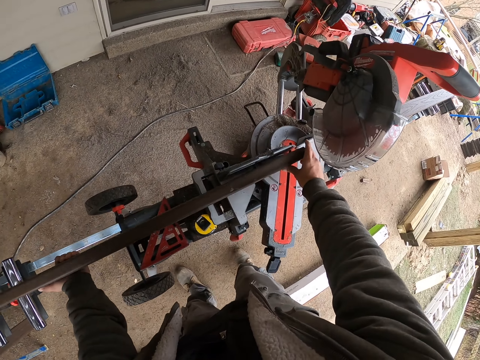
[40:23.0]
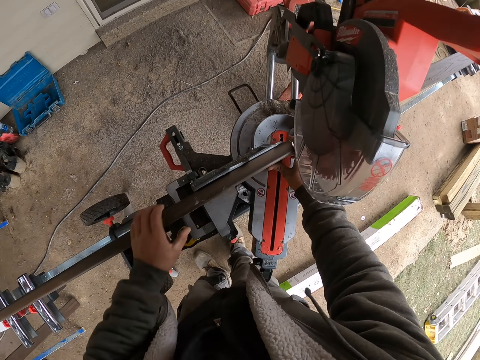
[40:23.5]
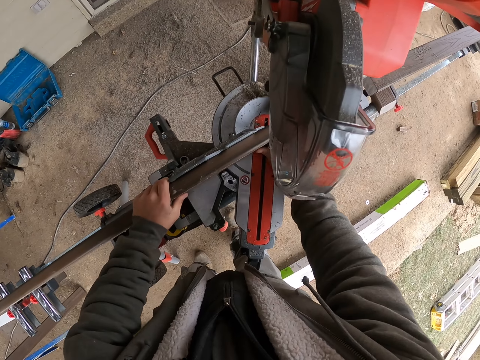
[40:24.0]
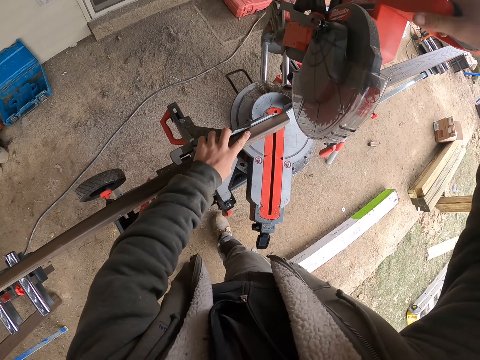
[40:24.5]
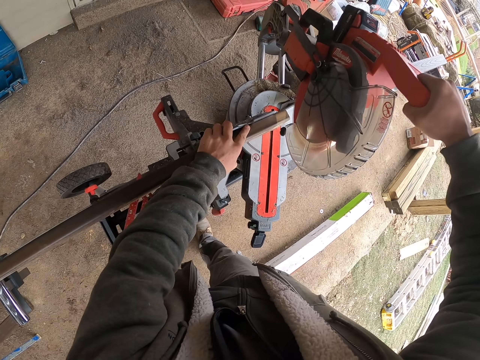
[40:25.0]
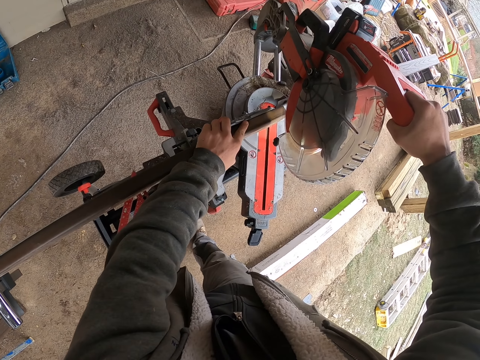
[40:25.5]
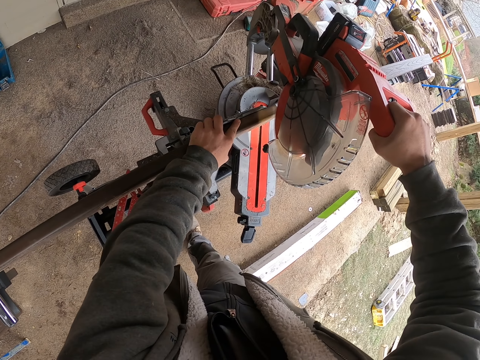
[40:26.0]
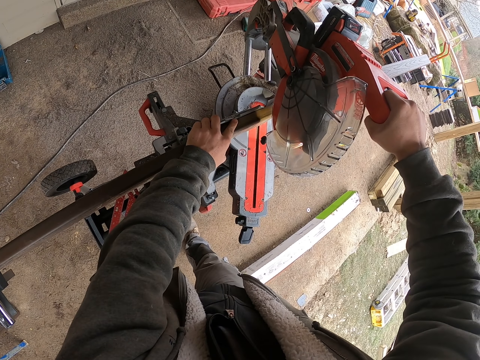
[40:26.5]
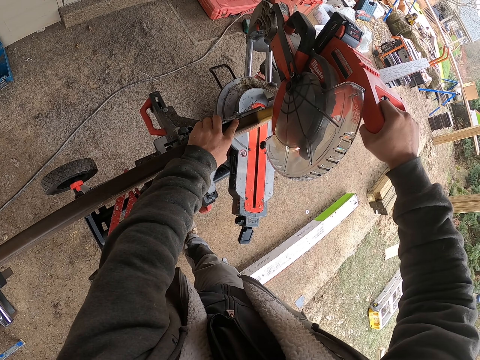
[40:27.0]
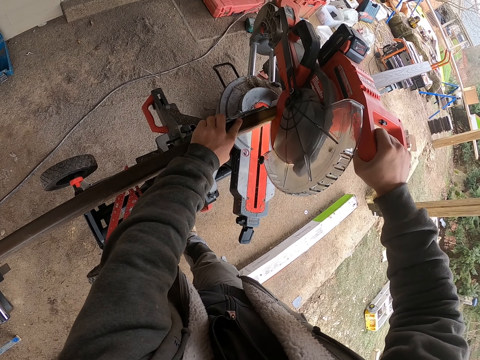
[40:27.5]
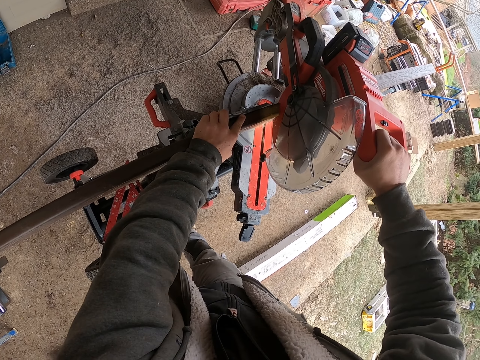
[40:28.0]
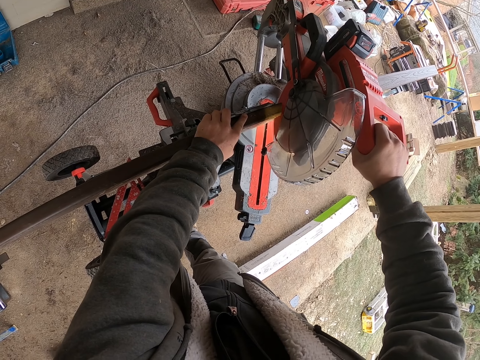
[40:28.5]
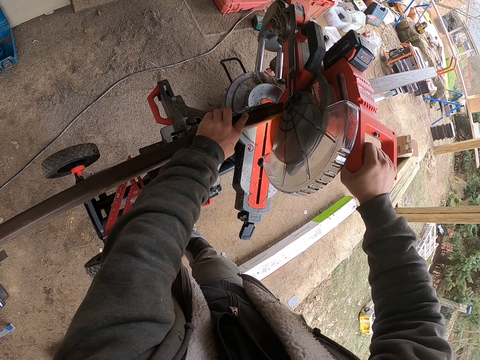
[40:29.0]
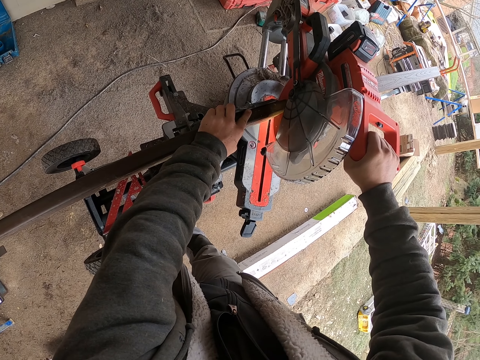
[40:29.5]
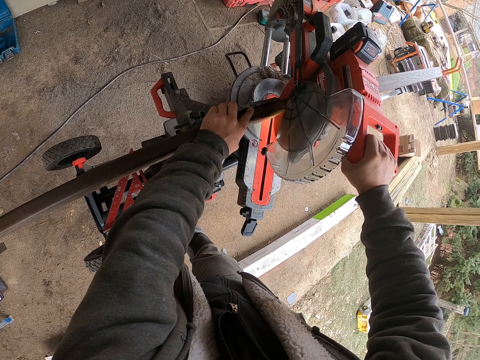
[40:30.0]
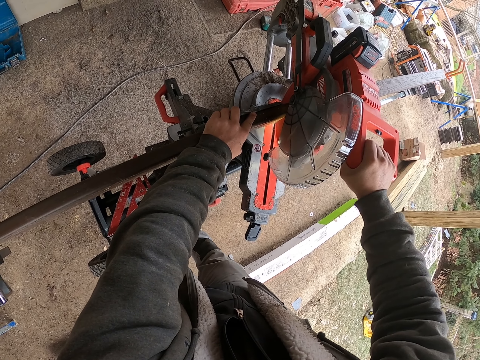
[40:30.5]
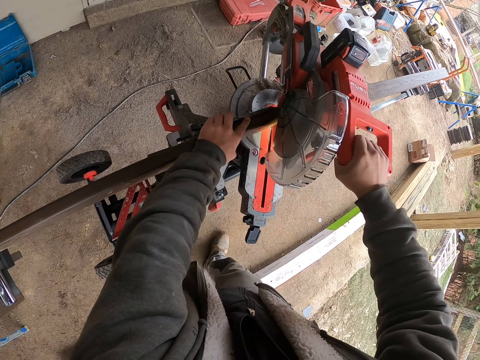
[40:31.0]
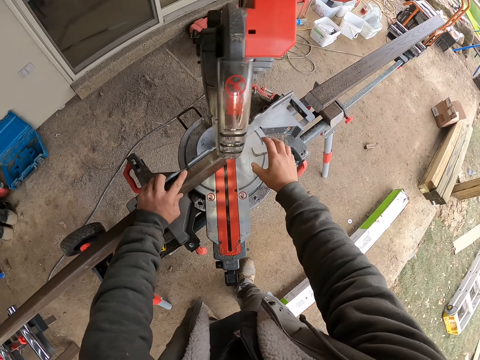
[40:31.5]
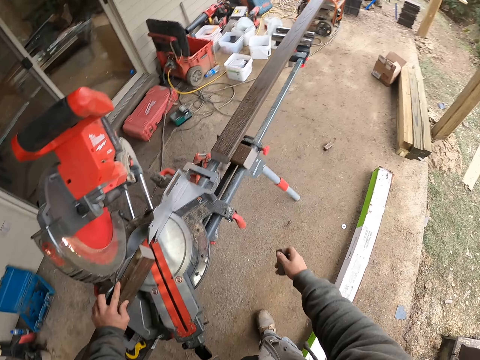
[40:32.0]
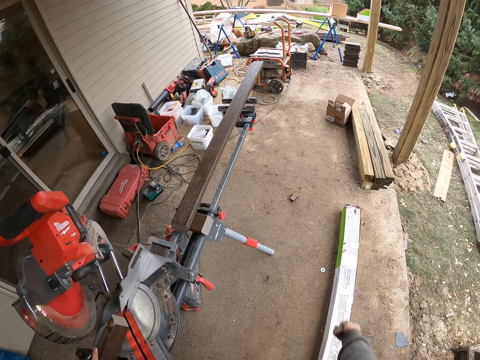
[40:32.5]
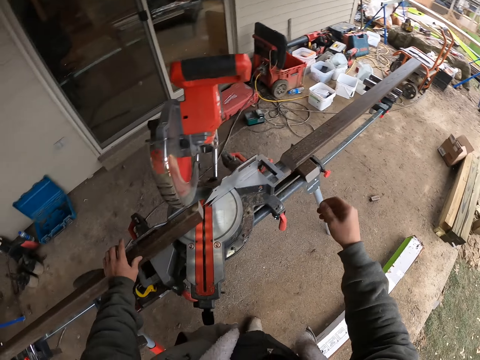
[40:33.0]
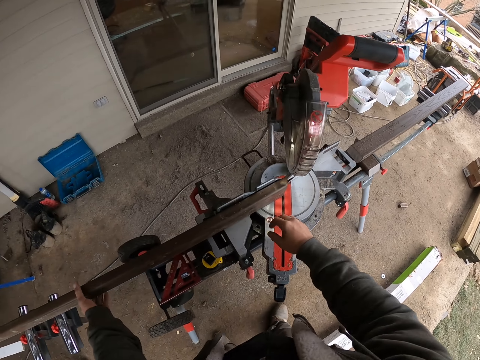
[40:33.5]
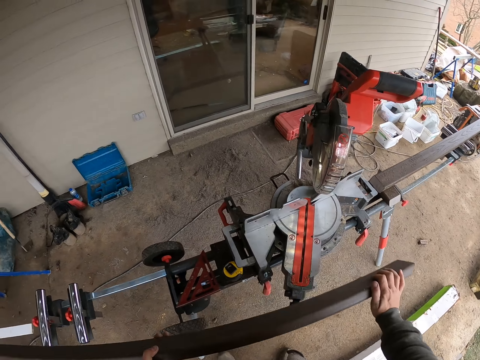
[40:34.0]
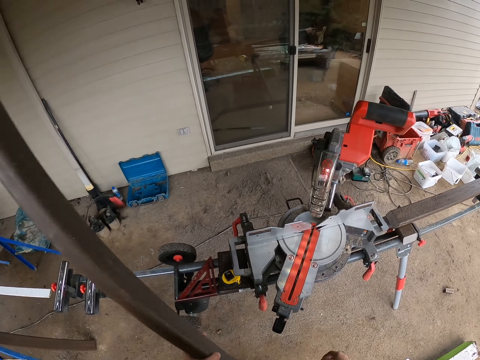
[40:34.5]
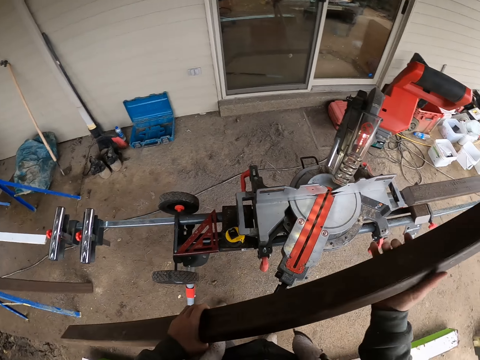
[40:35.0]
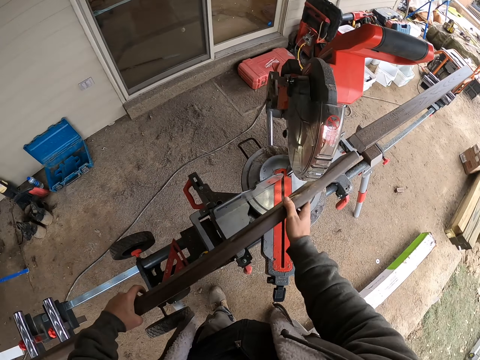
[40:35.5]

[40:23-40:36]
The camera wearer places the piece of lumber on the wood cutter. They hold the machine handle. They adjust the machine. They lower the wood cutter. They cut the piece of lumber. They pick up a small piece of lumber and throw away the small piece of lumber. They pick up the piece of lumber. They adjust the wood.

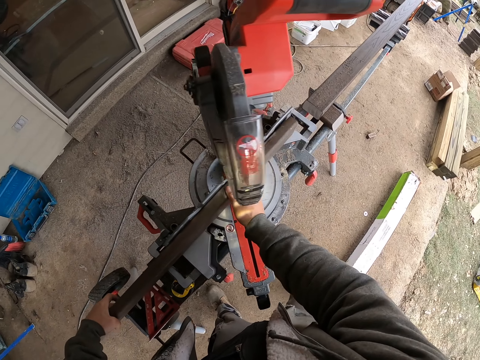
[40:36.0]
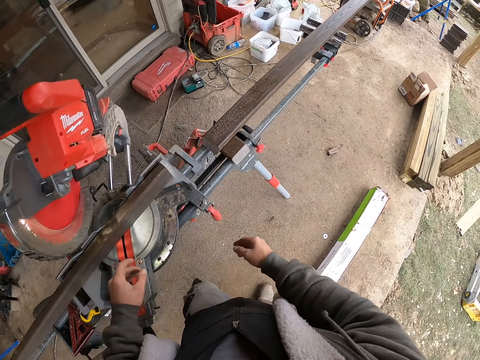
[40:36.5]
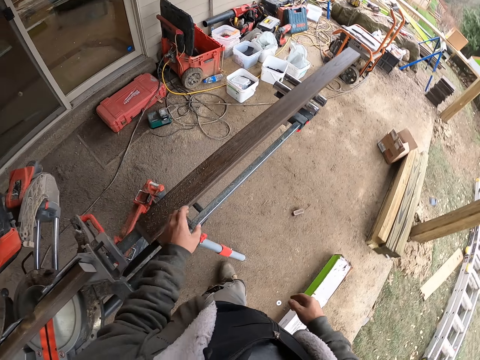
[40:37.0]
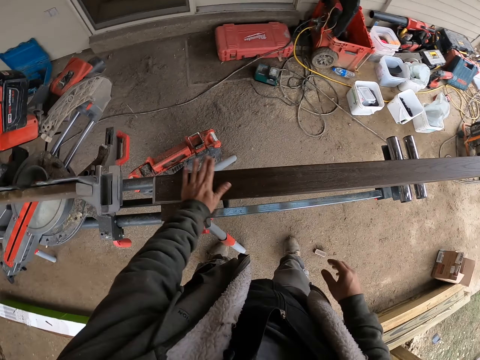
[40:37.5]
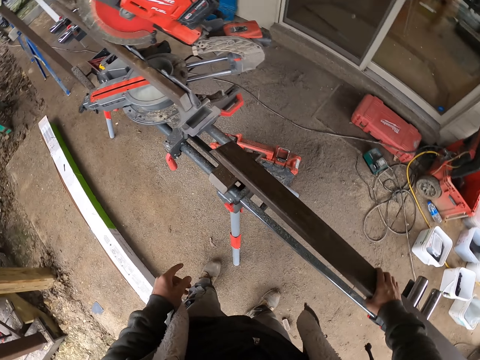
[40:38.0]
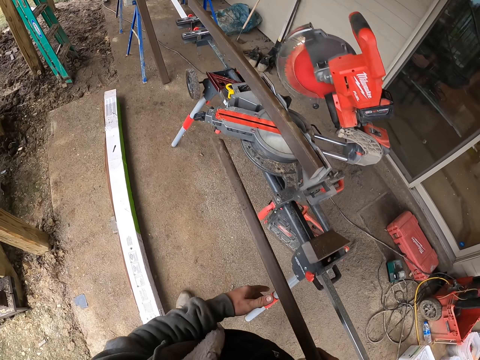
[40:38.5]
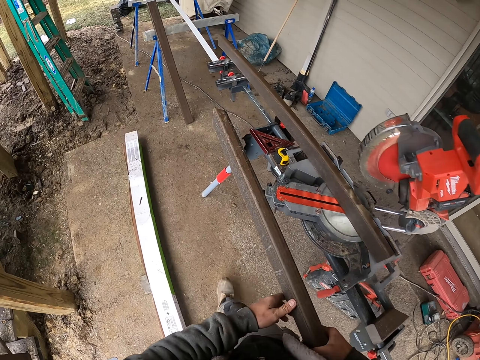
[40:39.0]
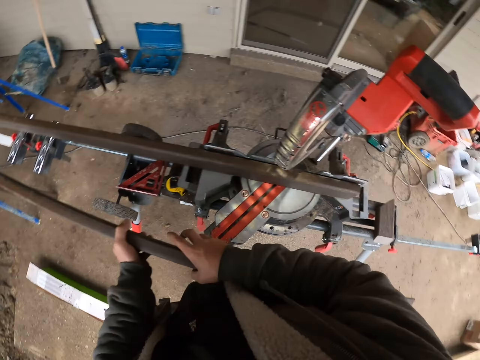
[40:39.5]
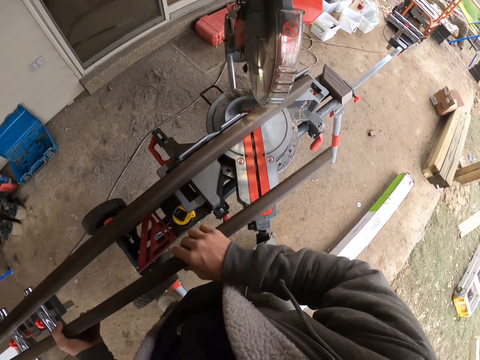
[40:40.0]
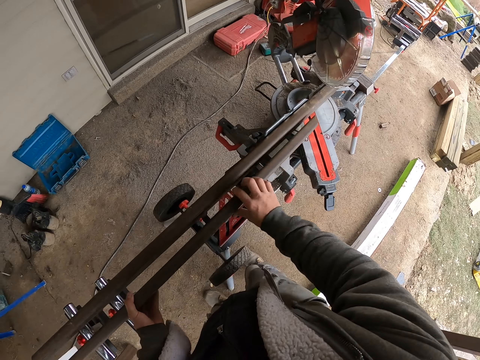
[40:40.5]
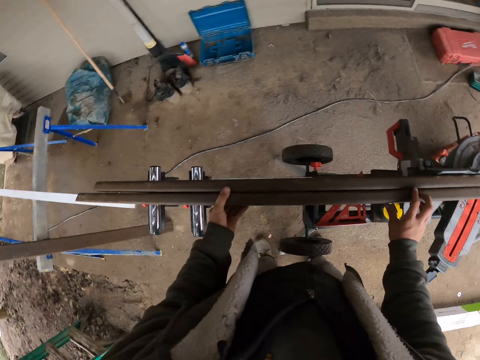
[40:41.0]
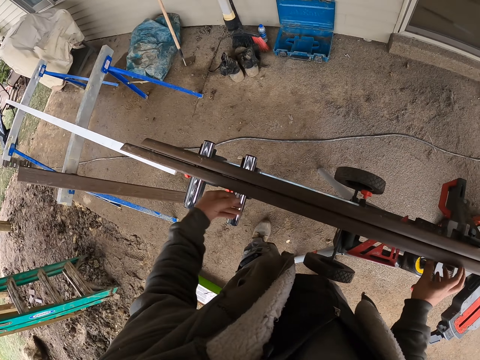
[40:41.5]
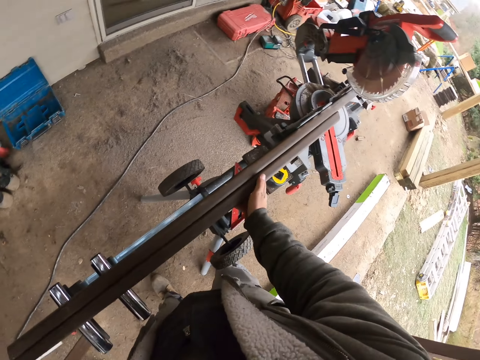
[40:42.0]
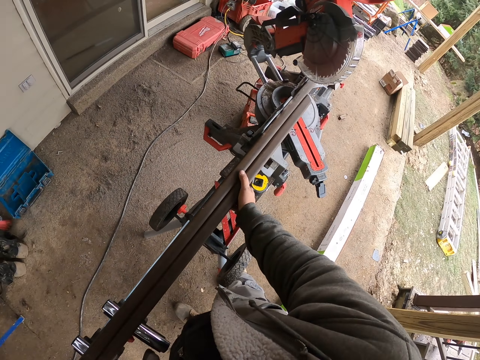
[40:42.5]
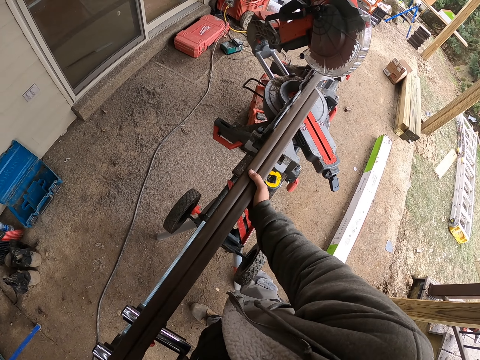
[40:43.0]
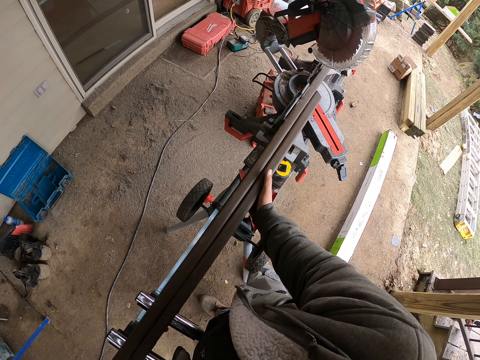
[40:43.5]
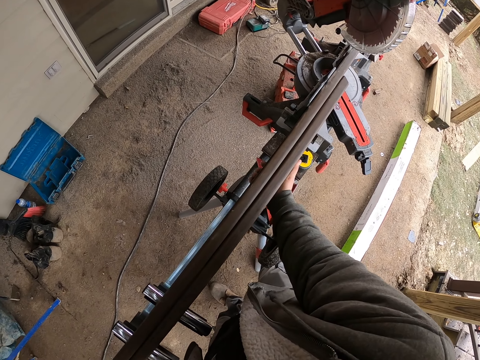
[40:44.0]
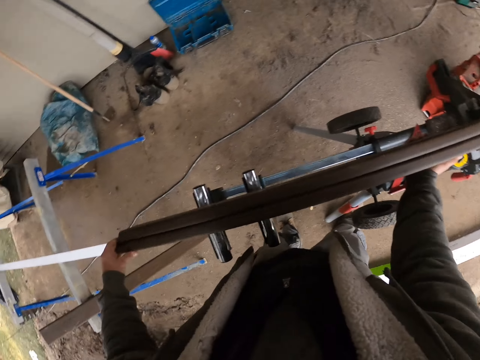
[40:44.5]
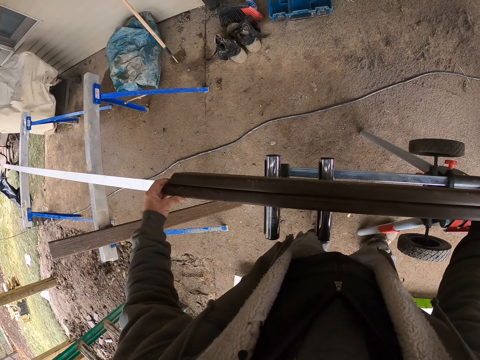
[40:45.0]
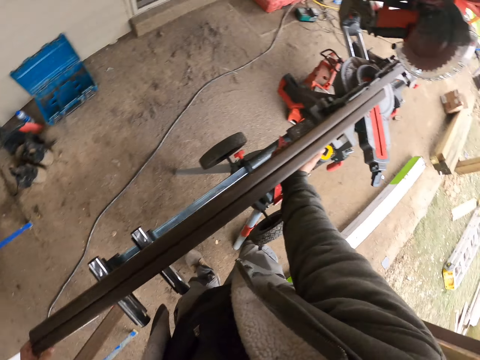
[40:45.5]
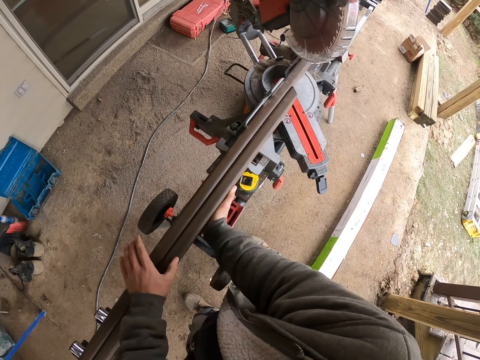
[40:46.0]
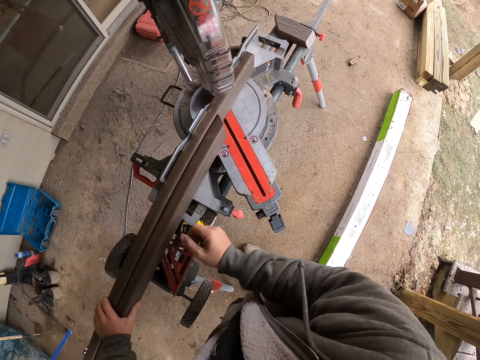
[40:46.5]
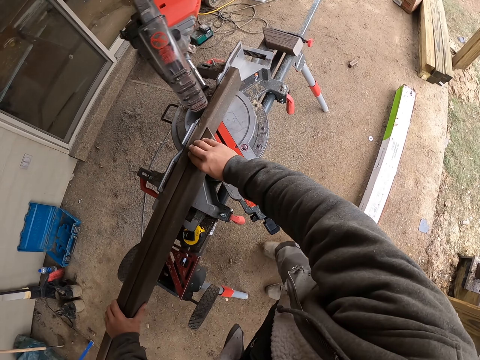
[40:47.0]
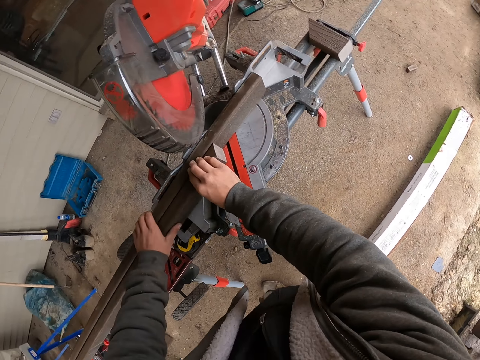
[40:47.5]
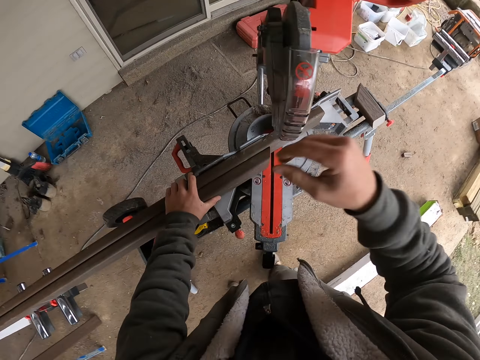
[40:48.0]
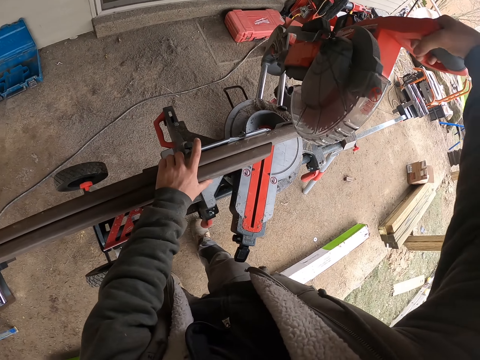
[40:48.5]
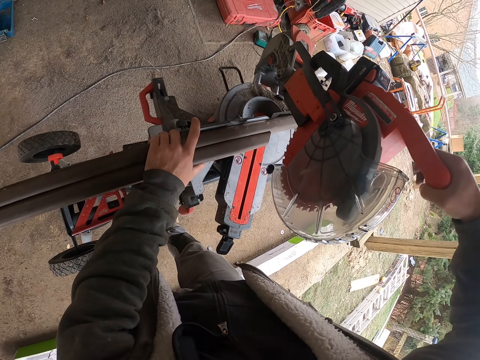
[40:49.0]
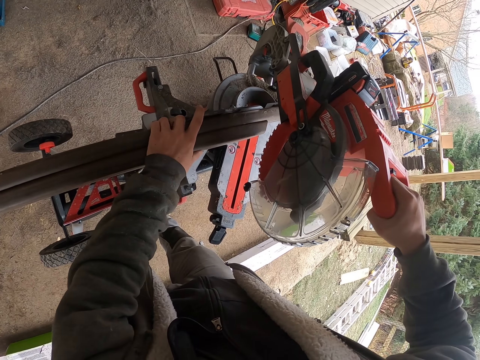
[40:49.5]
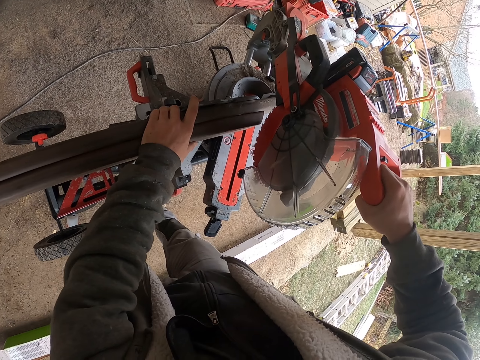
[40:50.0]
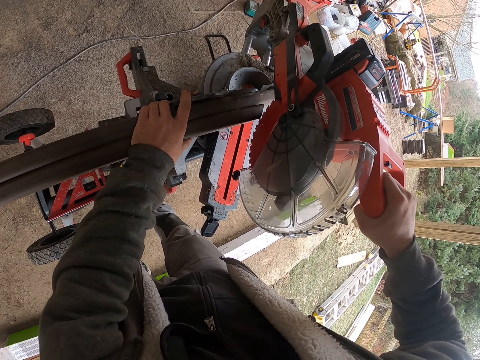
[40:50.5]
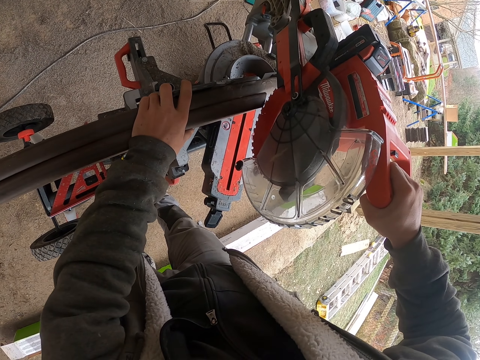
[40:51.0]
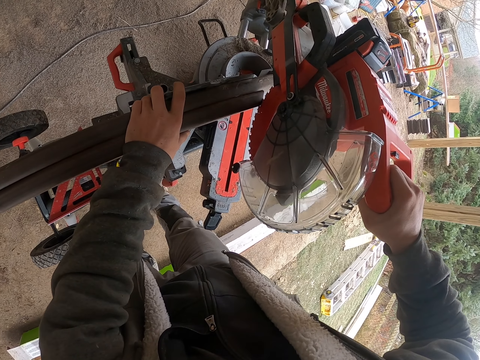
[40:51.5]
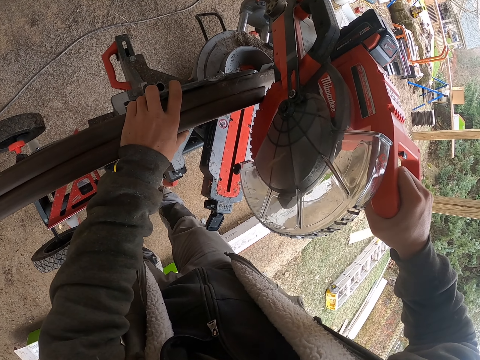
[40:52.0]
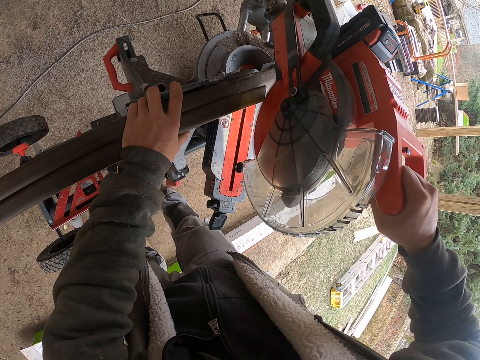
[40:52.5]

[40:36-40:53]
The camera wearer places the piece of lumber on the wood cutter. They walk right. They wipe the wood. They pick up the piece of lumber. They walk left. They place the piece of lumber on the wood cutter. They adjust the piece of lumber on the wood cutter. They press the cutting machine. They cut the wood.
